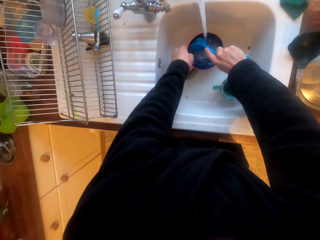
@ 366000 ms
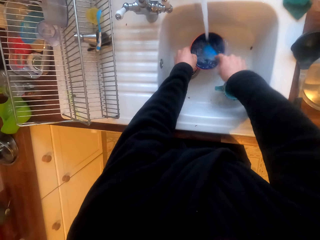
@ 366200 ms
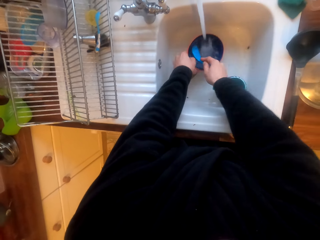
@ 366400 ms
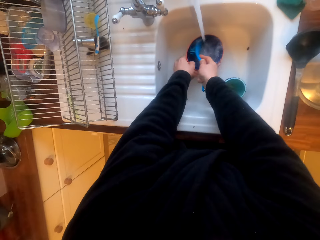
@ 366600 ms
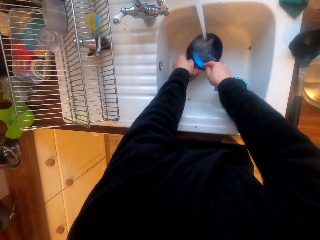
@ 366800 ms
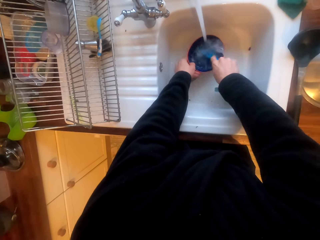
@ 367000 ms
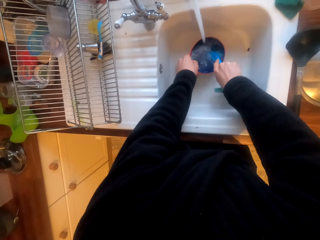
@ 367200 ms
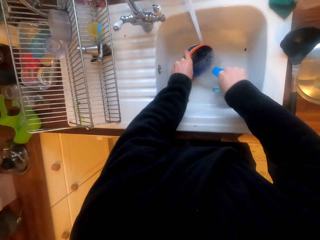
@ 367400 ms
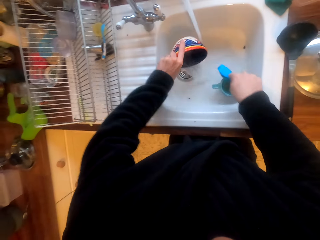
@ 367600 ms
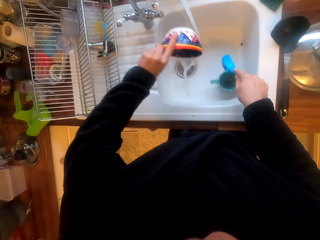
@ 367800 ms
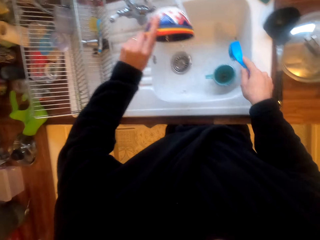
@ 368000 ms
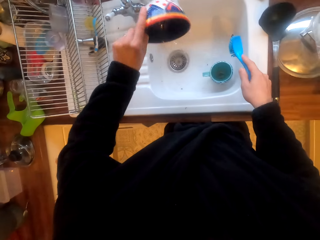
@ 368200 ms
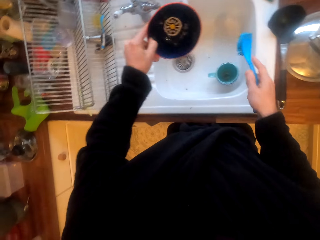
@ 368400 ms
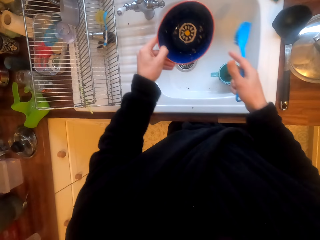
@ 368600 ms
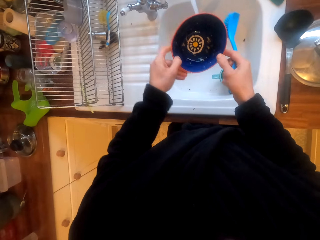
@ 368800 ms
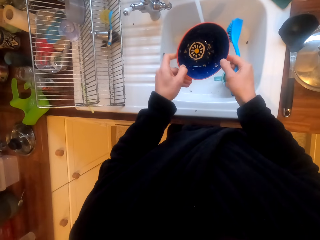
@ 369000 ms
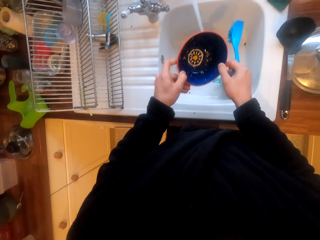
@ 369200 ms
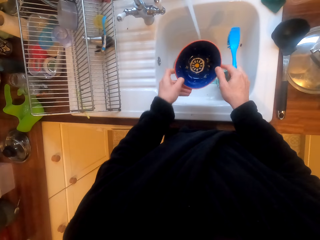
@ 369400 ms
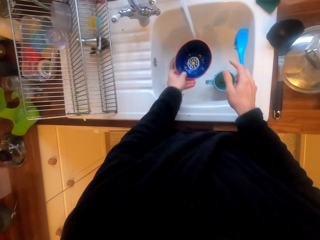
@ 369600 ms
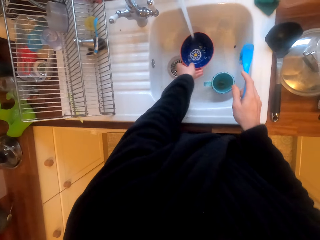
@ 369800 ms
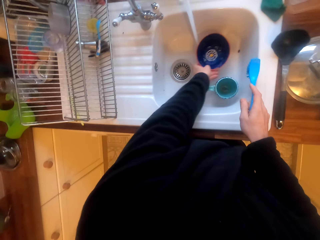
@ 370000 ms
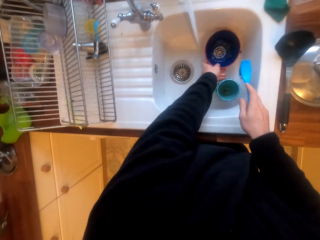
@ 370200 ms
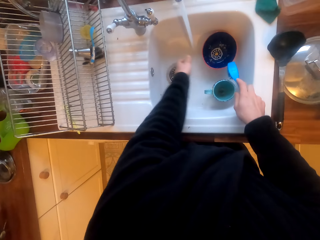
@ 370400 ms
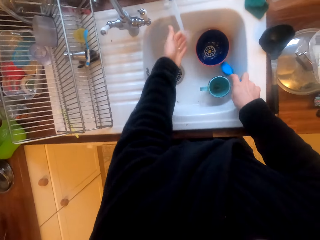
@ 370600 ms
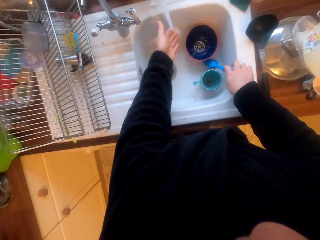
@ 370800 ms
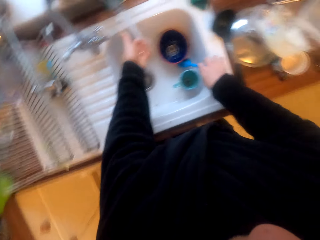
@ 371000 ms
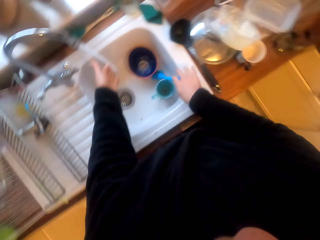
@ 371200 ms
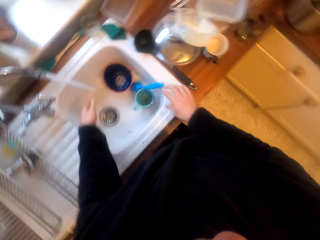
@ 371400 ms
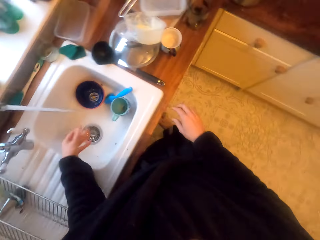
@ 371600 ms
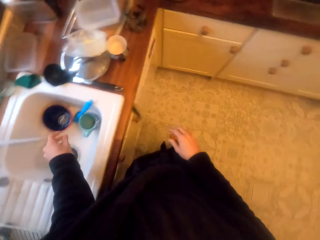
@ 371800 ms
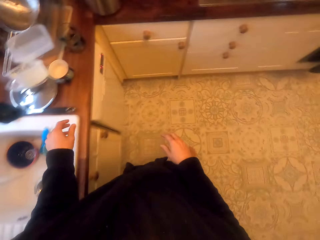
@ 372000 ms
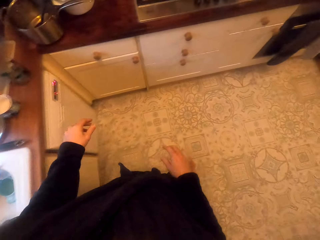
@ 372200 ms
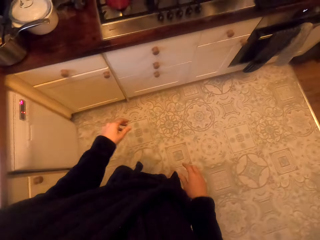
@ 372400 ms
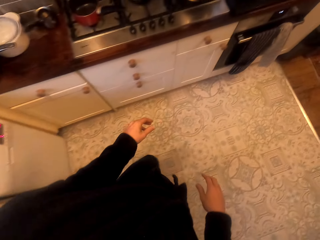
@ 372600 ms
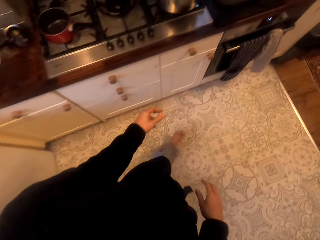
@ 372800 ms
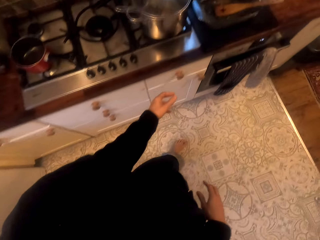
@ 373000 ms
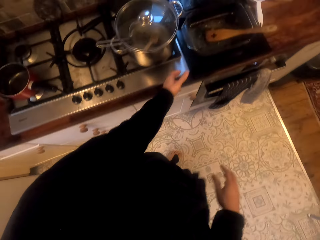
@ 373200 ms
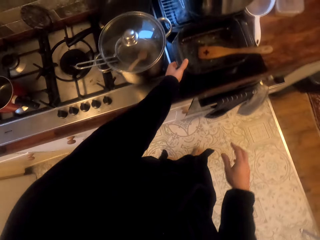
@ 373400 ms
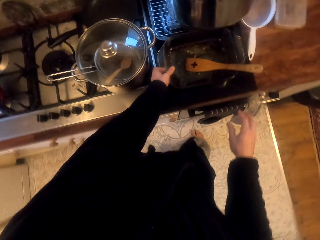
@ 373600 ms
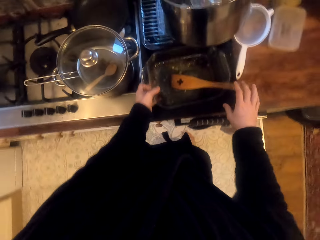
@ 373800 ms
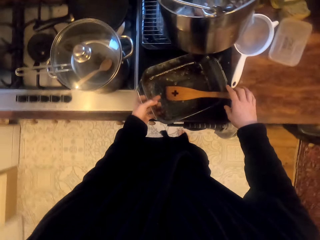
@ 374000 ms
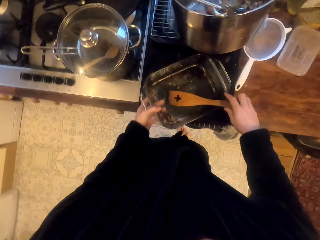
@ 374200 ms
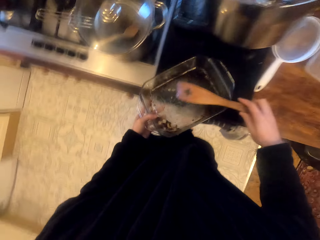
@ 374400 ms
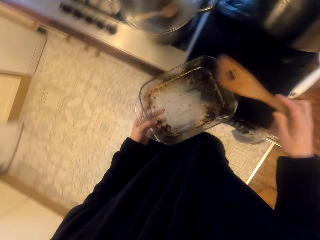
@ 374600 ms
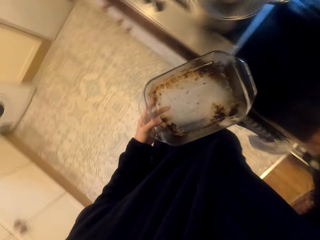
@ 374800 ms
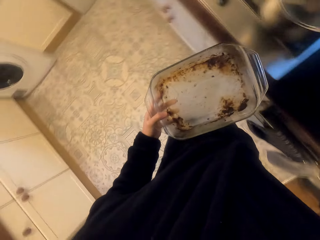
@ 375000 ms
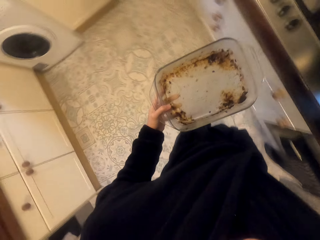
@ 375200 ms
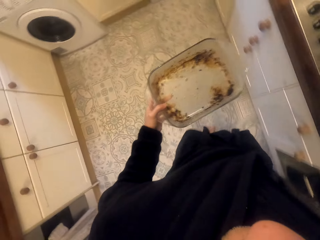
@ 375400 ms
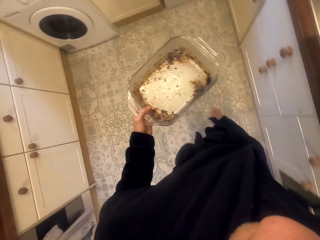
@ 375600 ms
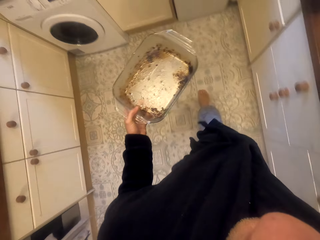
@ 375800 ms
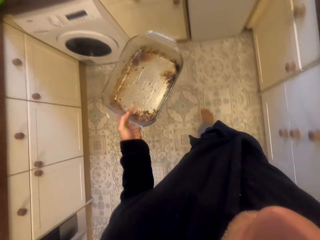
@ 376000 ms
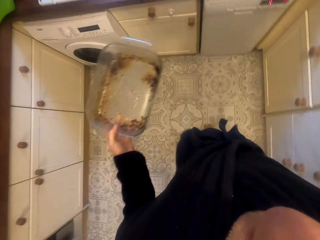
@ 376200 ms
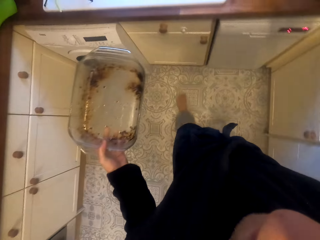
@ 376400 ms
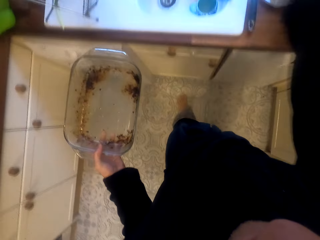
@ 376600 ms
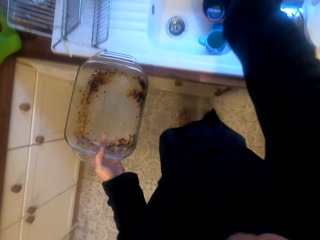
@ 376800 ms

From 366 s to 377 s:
The camera wearer rinses the bowl. They walk around. They pick up a tray and a cooking stick from the counter.

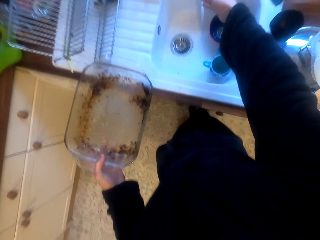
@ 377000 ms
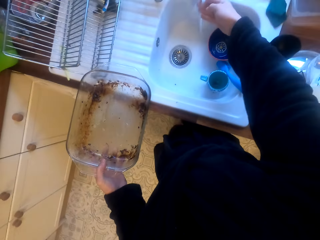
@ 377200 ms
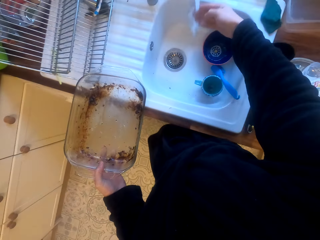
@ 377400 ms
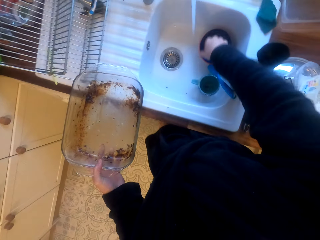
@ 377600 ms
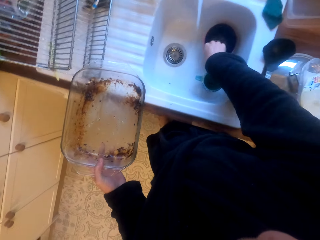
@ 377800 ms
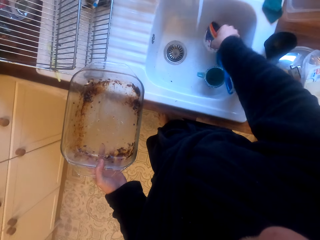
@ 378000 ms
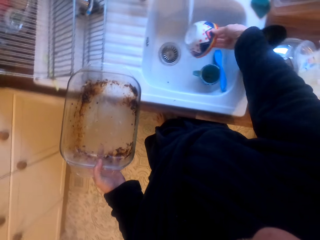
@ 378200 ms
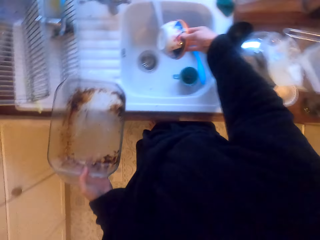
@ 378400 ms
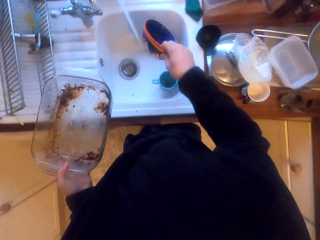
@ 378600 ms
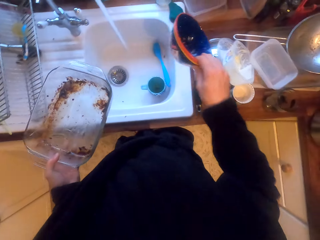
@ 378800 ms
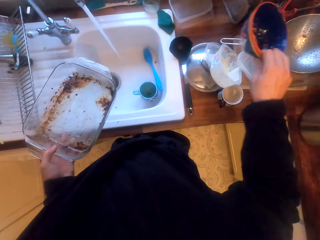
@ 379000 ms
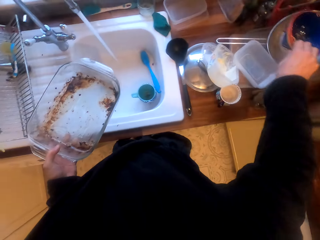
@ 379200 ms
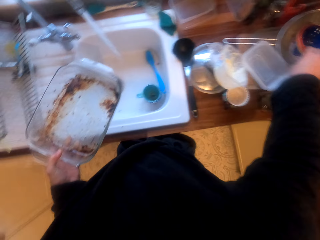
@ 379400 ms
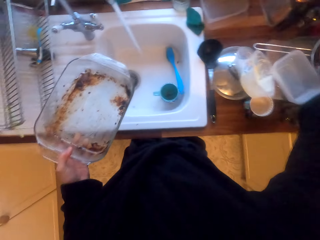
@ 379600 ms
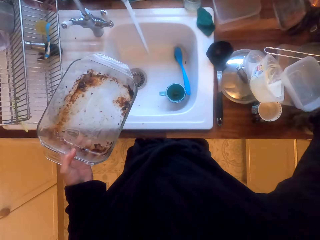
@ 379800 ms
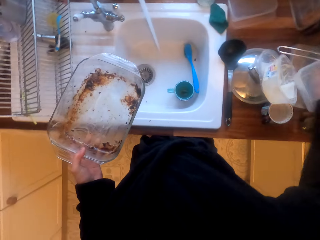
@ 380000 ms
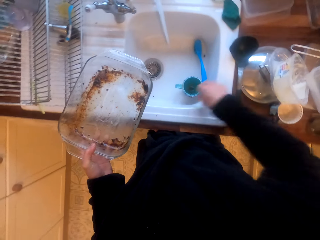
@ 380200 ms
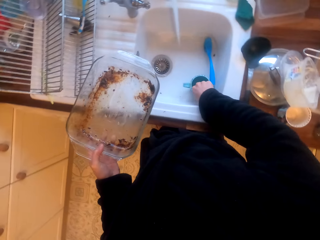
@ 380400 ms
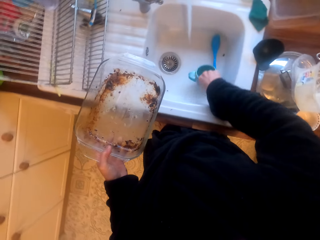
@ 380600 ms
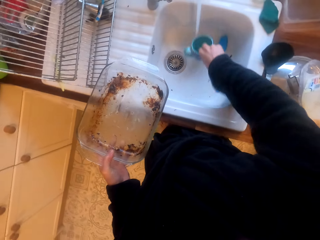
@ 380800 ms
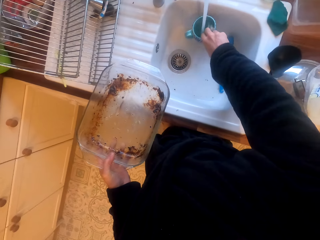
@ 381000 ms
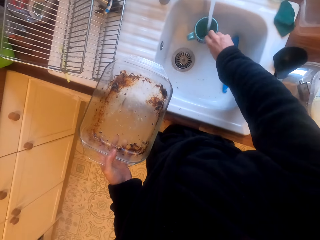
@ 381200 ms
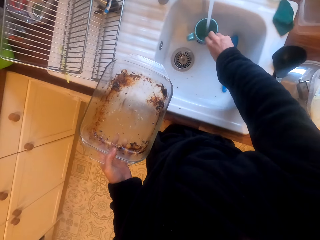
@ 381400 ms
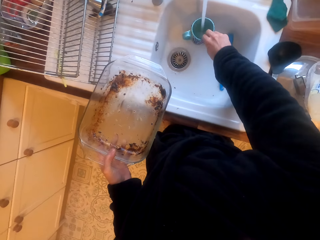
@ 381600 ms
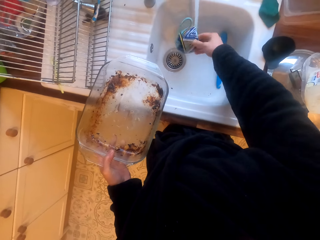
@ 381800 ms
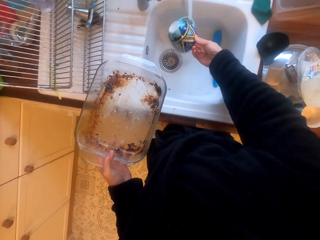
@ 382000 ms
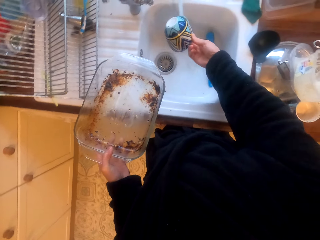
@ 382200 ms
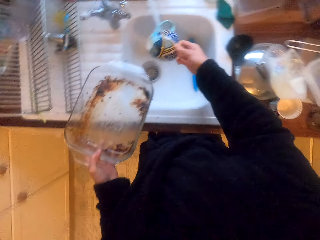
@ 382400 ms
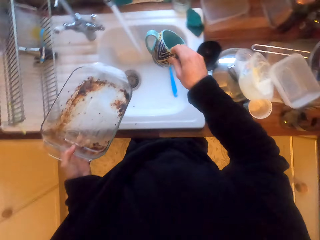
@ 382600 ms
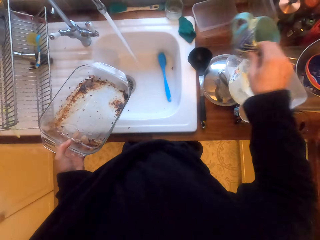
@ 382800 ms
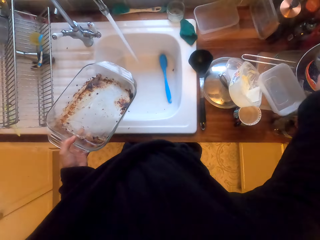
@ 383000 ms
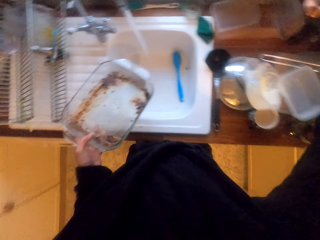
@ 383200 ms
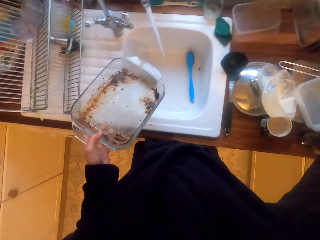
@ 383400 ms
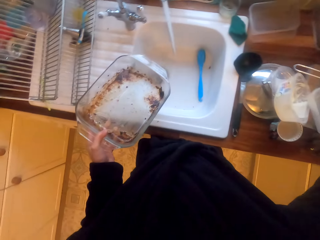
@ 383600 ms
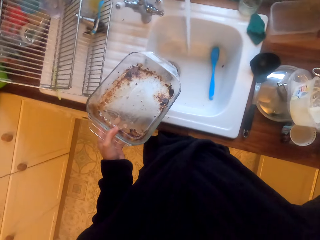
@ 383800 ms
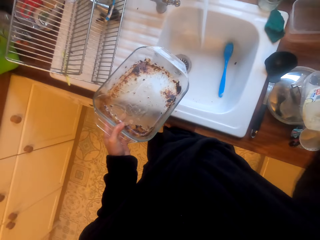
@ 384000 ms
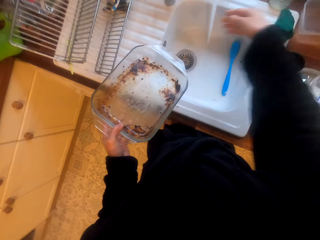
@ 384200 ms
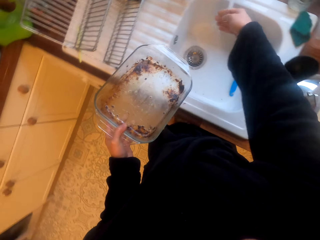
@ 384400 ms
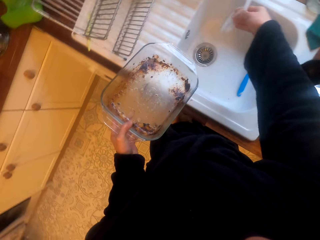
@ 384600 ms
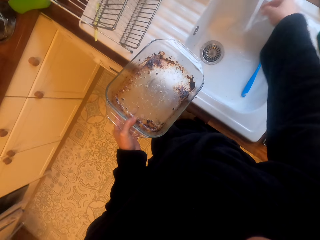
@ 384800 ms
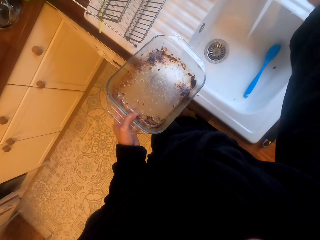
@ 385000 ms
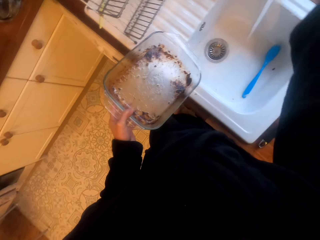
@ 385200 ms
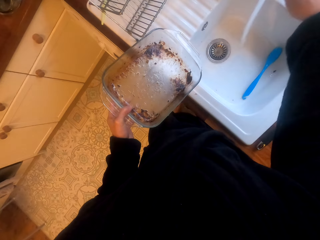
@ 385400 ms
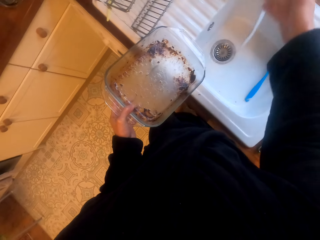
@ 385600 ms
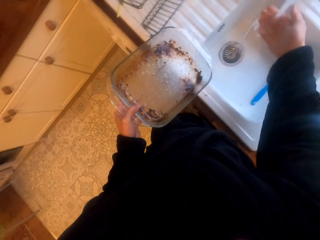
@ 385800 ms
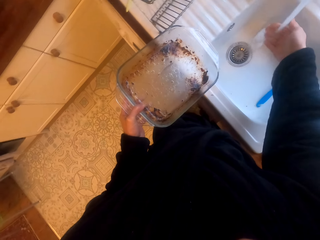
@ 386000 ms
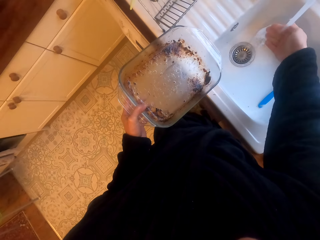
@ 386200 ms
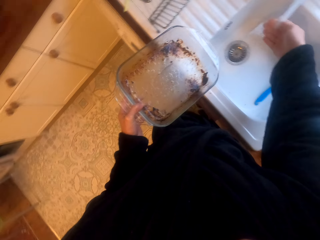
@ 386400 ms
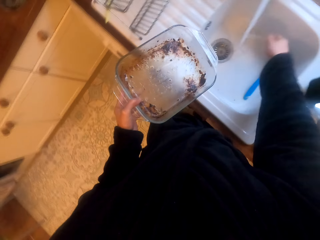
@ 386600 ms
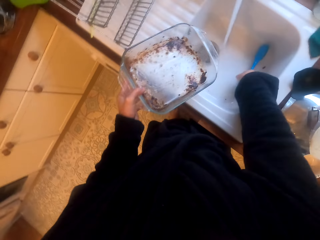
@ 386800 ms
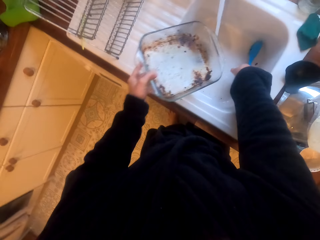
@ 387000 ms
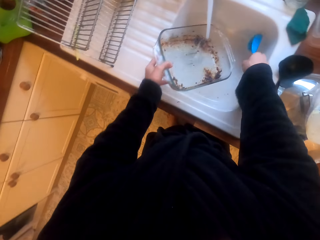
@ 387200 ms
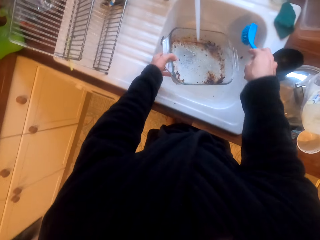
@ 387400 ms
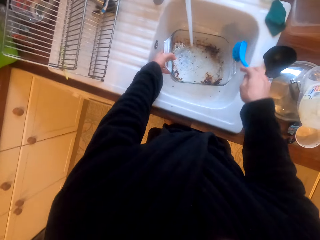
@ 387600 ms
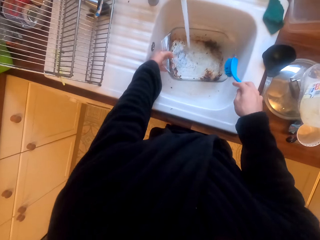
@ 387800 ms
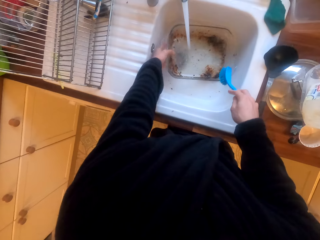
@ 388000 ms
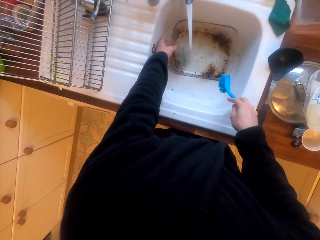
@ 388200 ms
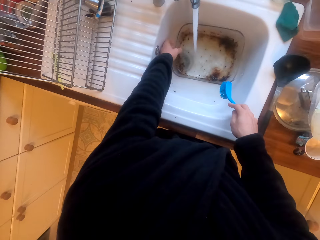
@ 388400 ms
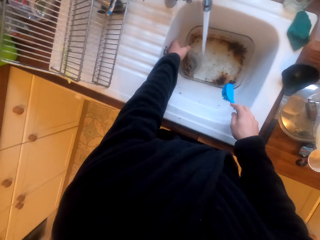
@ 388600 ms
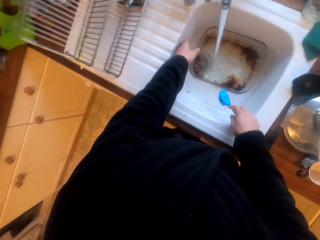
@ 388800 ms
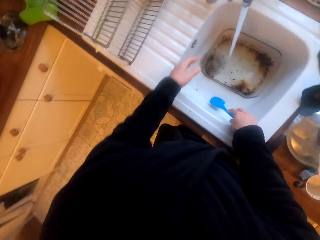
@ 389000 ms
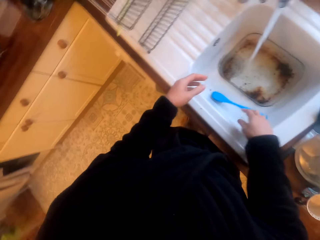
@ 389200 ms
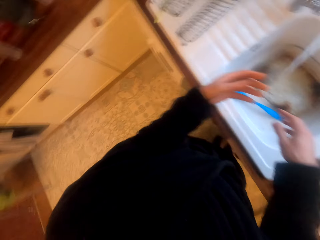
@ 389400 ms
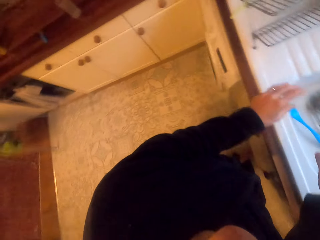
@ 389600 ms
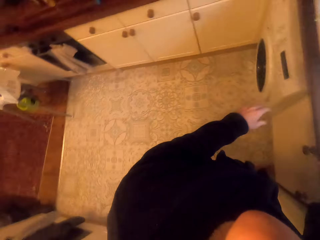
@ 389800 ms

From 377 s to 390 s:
The camera wearer puts the bowl aside. They rinse the mug. They wash their hands. They put the tray in the sink.
